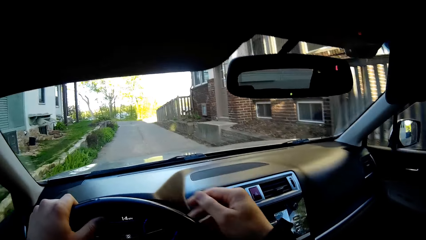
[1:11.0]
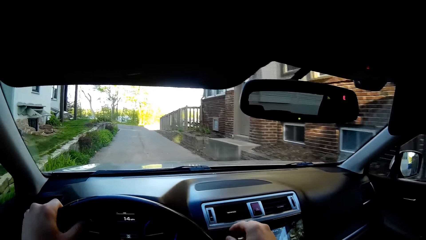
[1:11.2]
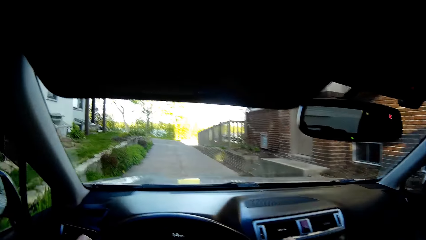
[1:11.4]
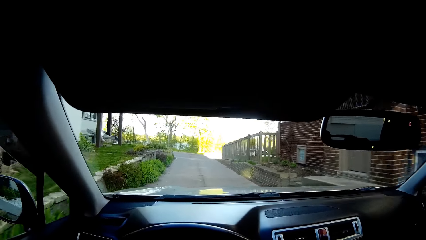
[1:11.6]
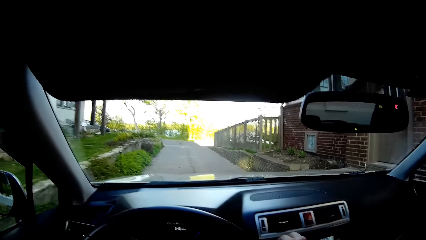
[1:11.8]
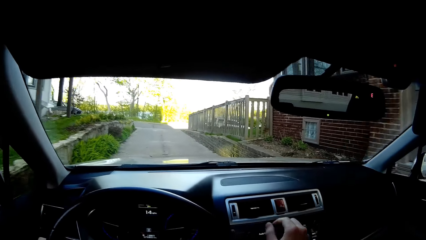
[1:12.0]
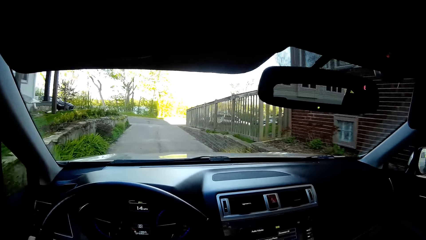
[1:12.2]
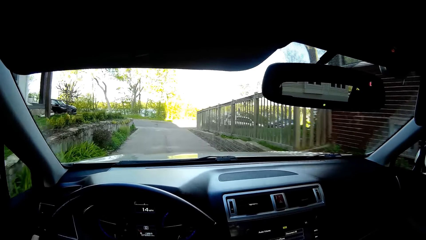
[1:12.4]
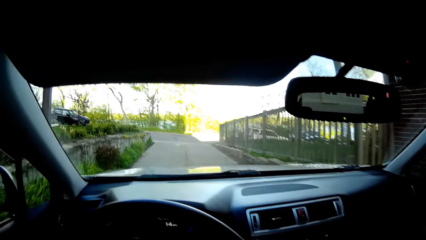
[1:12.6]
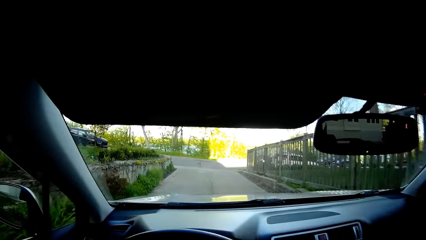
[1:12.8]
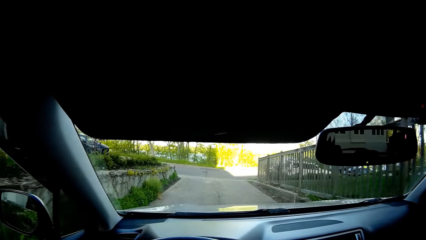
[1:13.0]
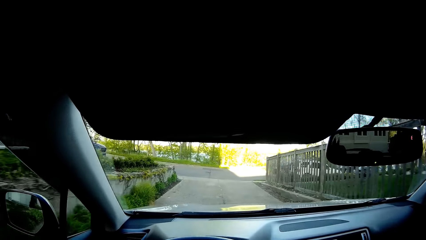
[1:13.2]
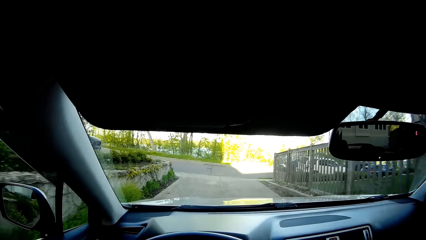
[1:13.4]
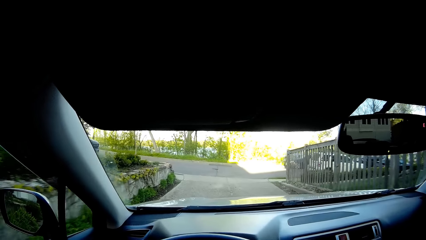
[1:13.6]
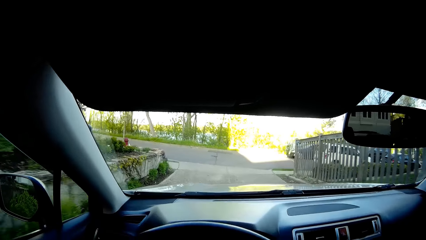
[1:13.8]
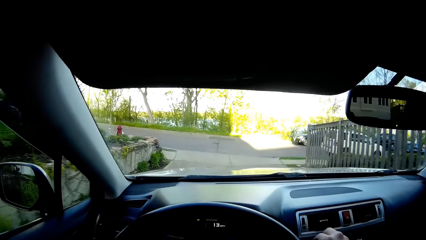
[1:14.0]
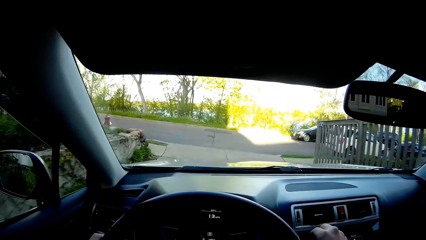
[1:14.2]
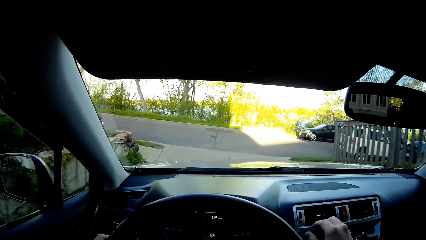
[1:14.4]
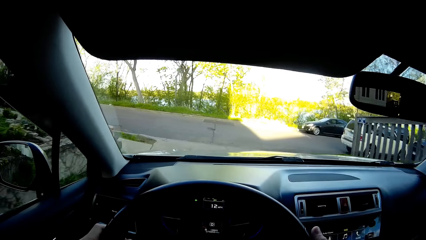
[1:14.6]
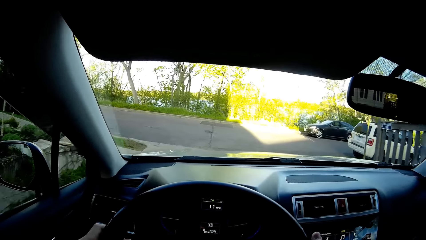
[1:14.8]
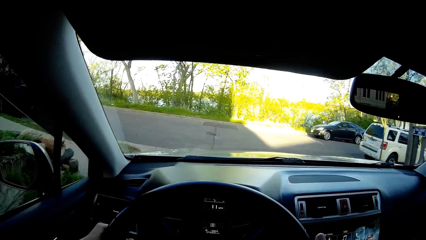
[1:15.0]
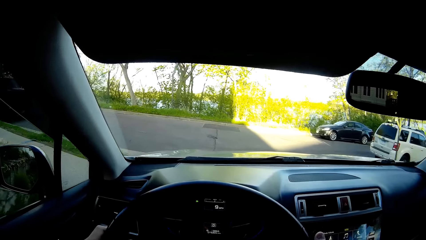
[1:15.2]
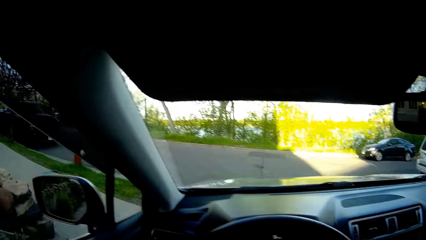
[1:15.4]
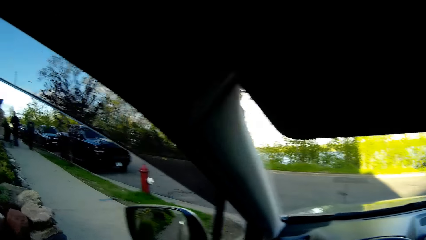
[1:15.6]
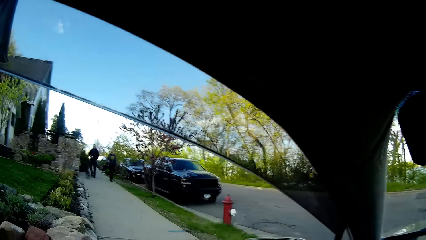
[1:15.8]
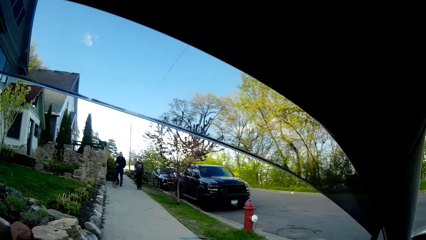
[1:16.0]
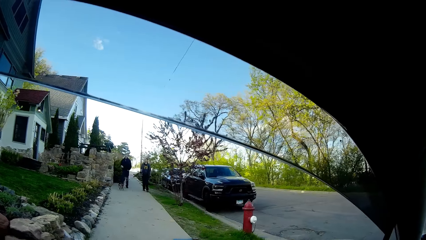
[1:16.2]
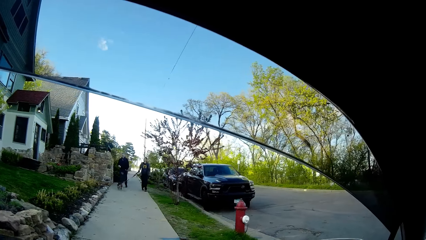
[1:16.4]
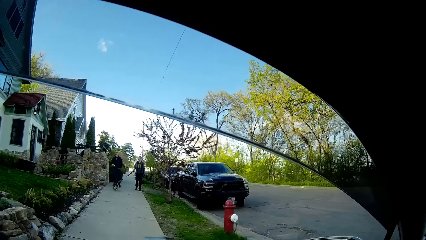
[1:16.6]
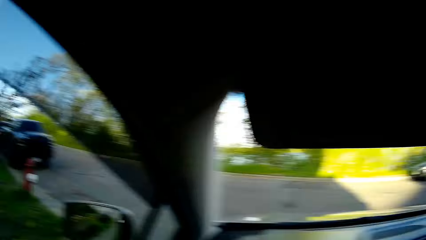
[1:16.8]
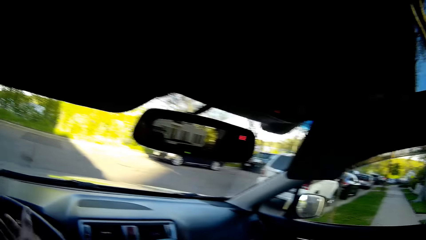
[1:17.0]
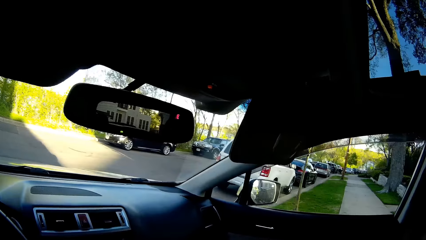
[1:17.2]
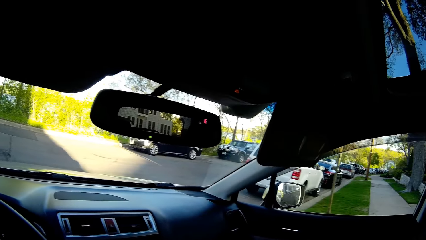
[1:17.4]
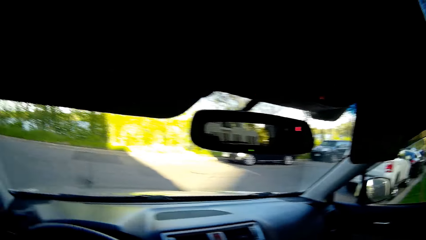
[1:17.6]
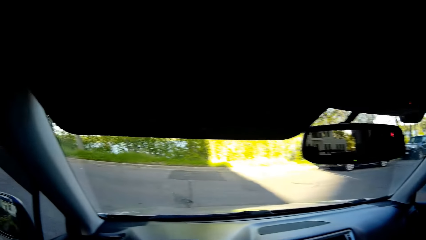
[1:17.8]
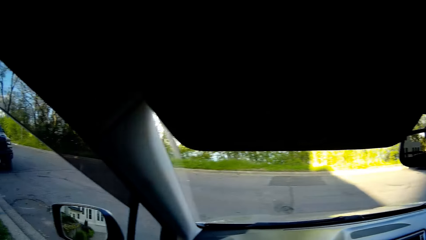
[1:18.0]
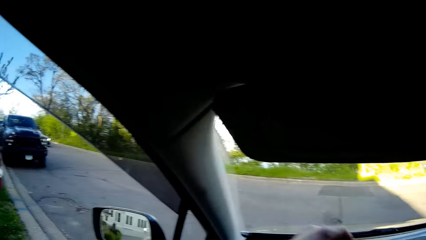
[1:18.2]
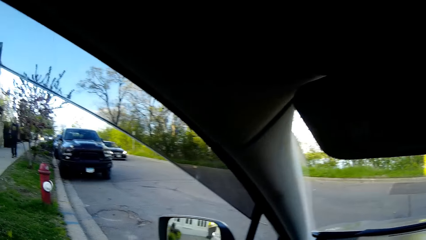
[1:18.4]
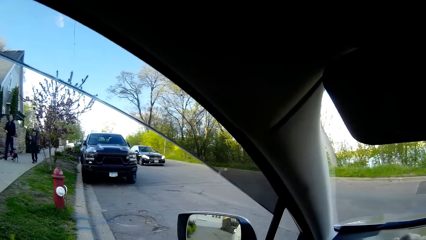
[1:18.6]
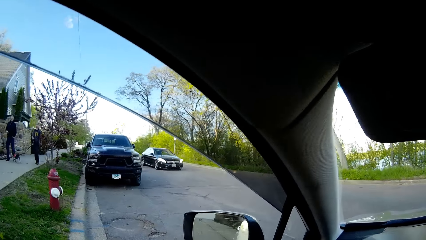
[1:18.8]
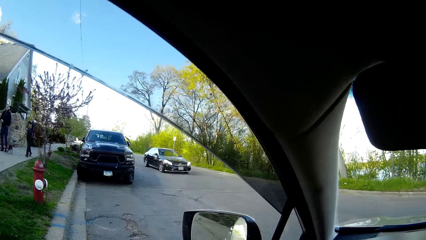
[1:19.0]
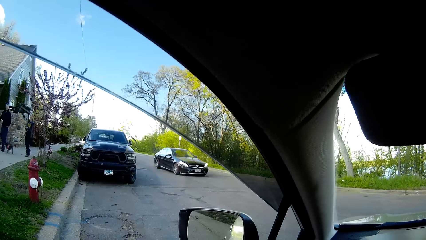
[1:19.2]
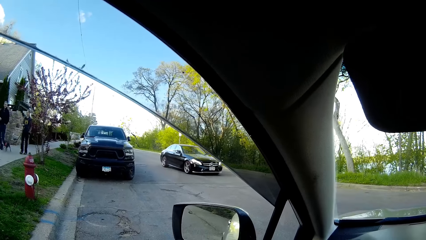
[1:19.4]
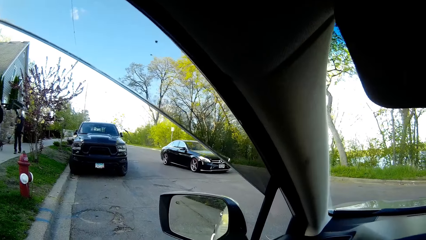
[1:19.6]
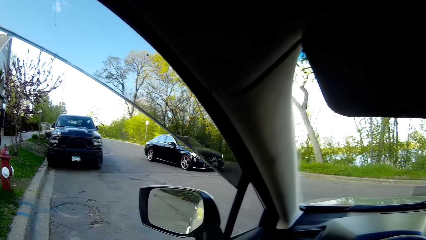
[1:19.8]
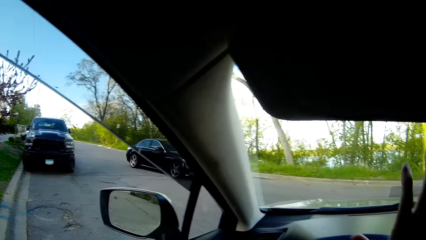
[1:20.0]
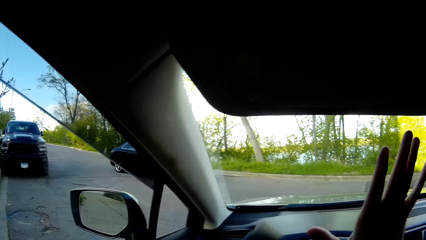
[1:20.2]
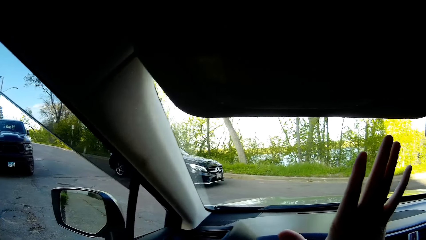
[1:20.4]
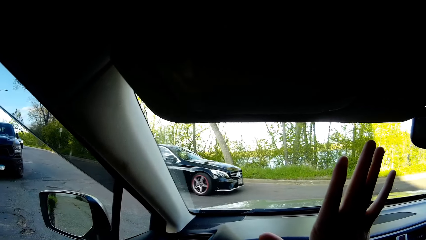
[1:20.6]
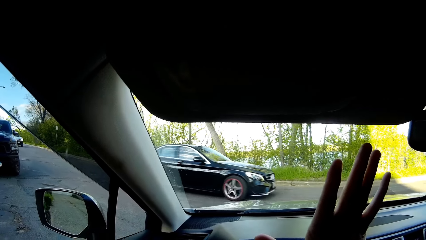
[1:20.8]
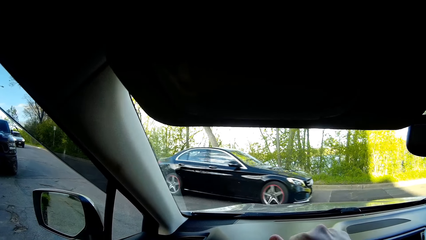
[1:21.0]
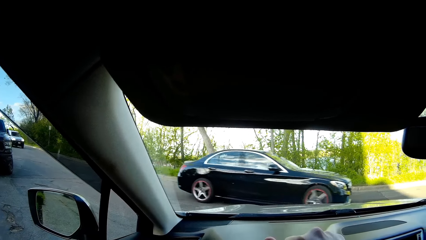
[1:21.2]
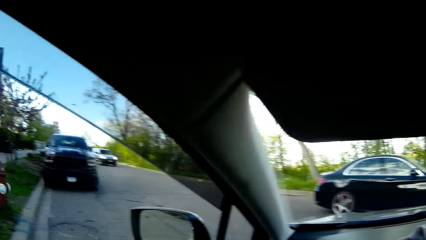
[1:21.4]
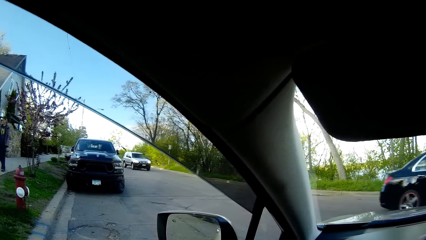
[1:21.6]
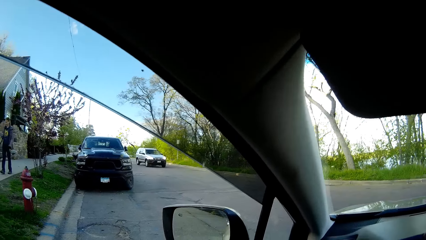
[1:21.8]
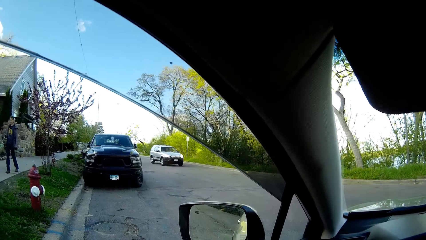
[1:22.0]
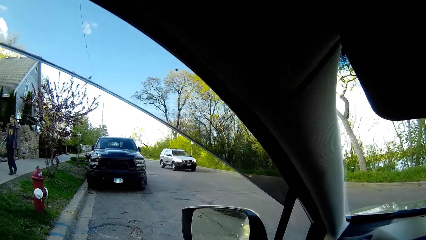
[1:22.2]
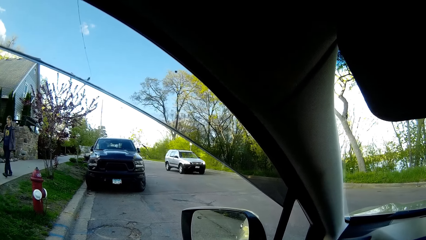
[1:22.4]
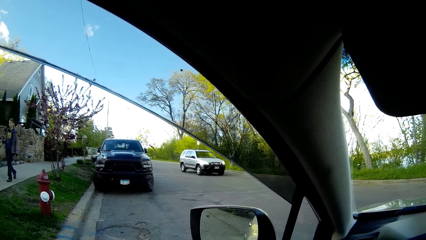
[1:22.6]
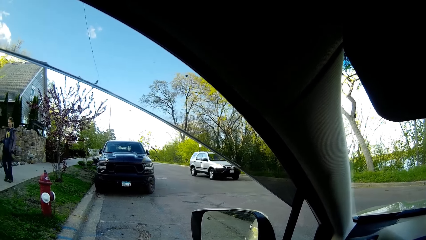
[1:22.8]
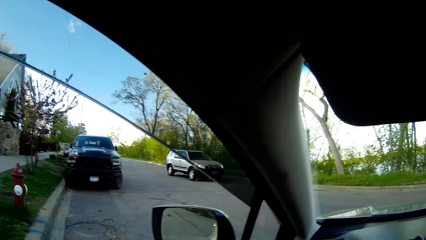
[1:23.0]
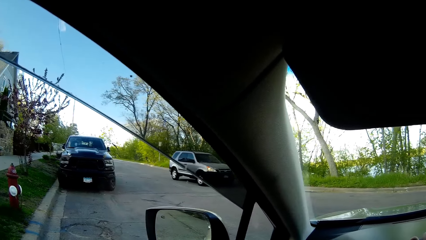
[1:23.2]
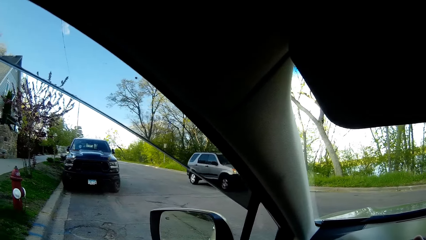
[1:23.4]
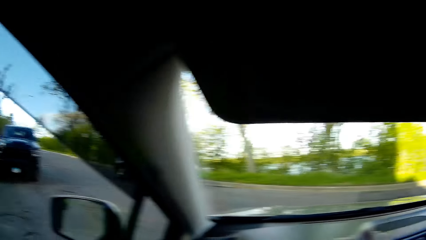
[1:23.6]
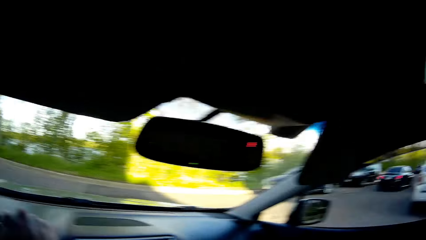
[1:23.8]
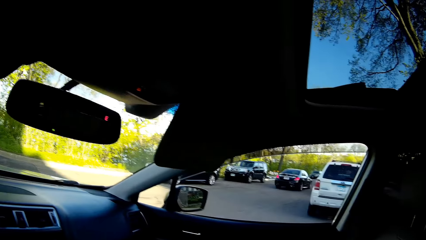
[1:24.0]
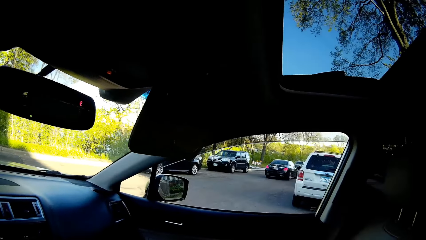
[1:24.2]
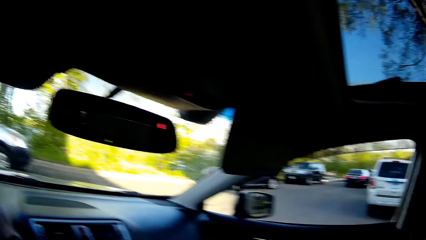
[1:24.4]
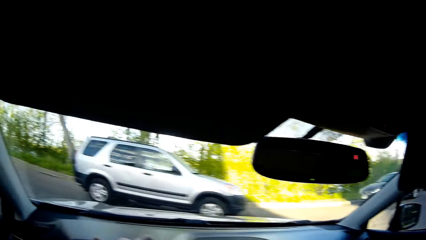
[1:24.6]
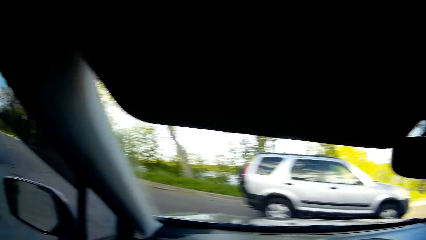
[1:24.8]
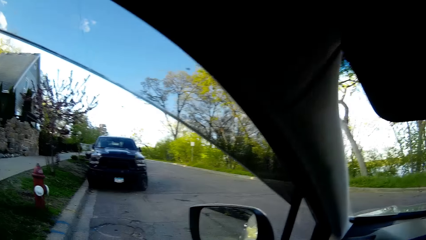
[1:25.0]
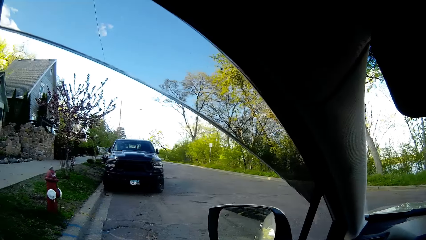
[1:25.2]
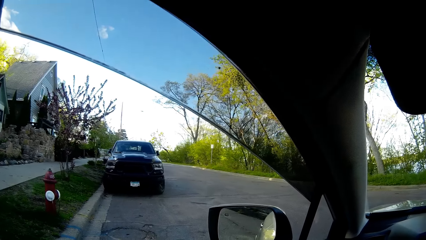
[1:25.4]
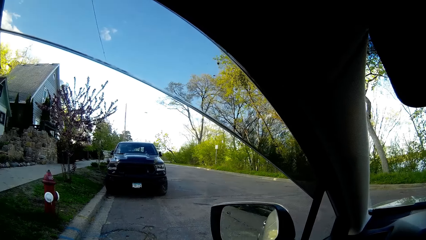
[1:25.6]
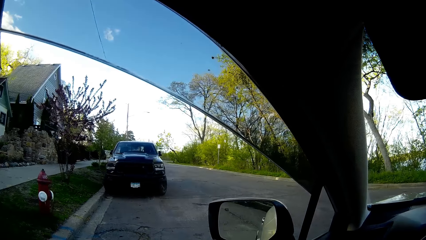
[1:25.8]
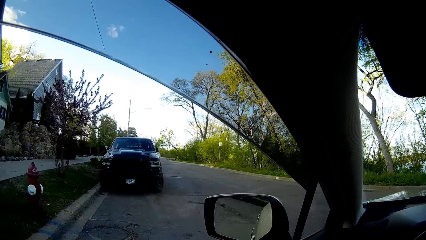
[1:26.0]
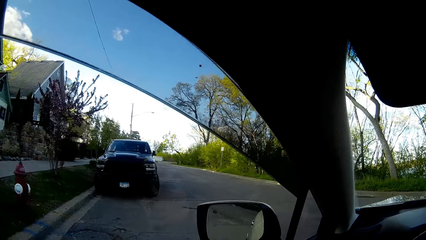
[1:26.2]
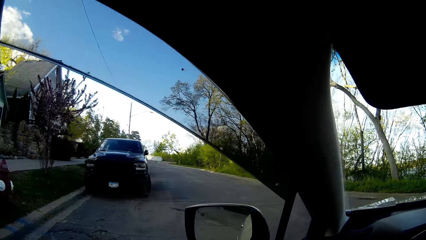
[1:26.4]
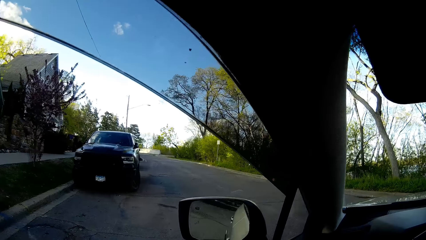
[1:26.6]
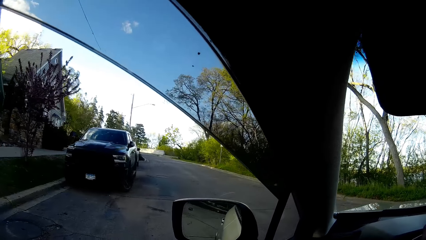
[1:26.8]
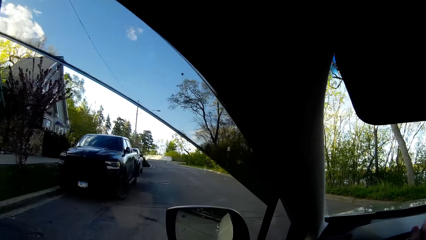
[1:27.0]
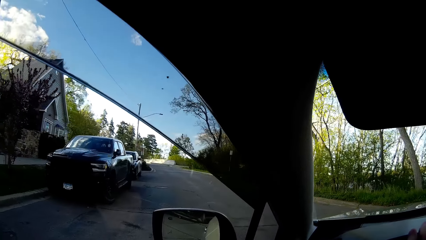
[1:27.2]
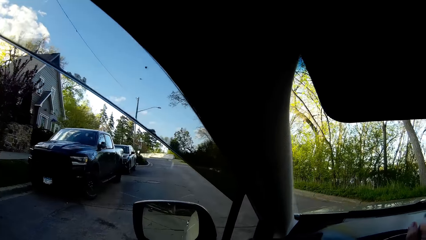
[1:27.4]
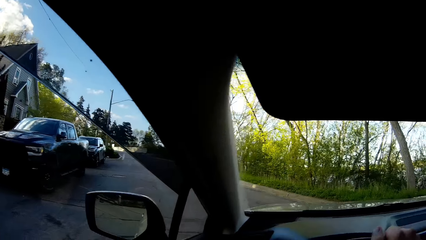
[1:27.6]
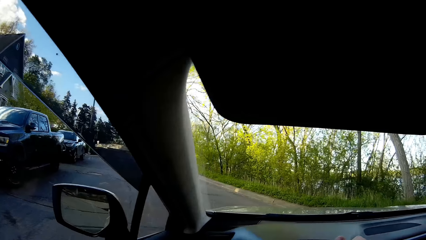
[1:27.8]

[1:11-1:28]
The camera wearer operates the car stereo with his right hand. He places his right hand on the steering wheel. He makes a left turn.
